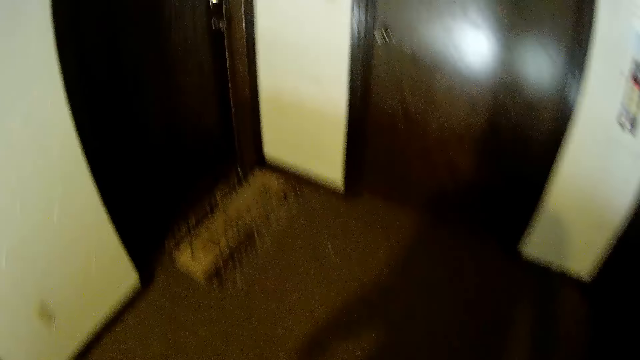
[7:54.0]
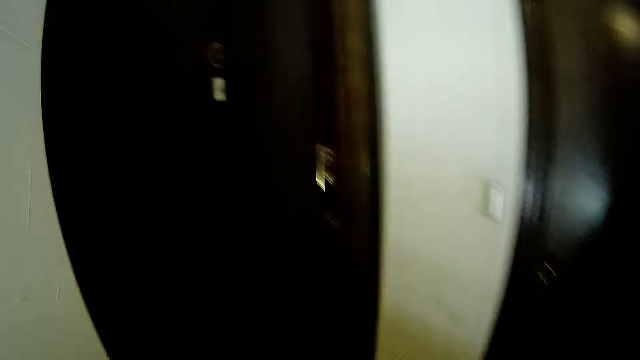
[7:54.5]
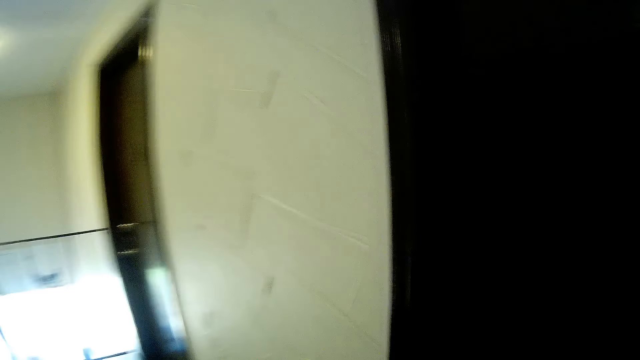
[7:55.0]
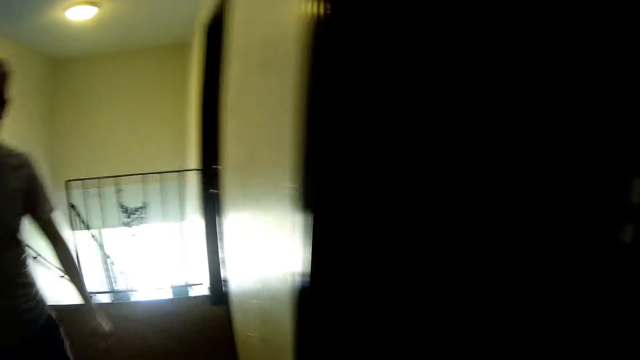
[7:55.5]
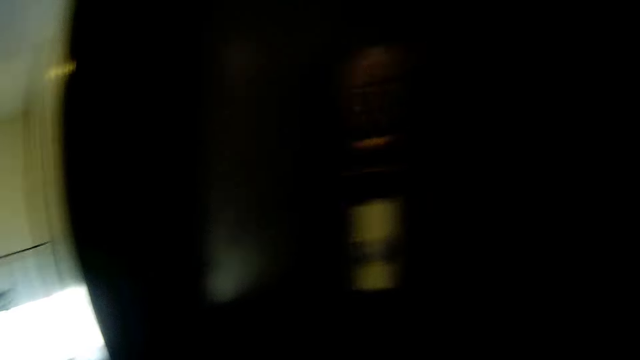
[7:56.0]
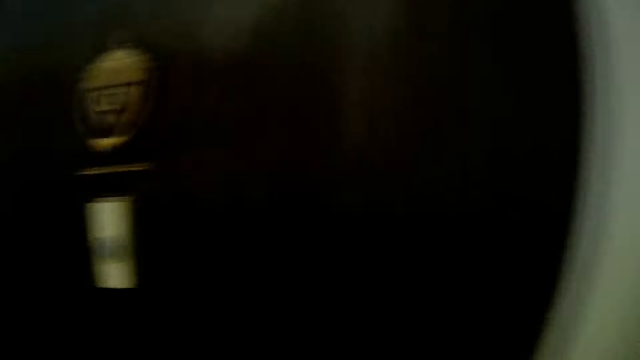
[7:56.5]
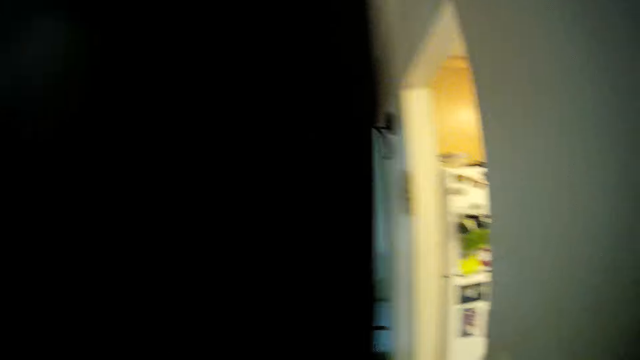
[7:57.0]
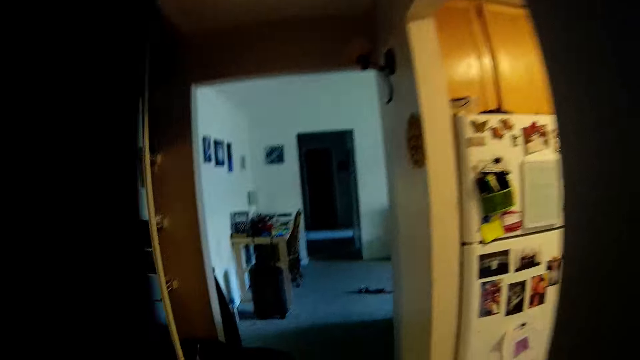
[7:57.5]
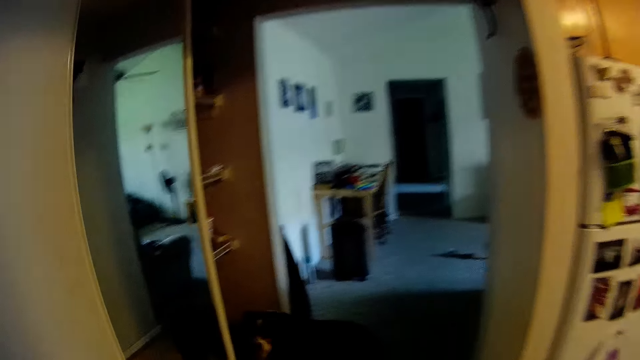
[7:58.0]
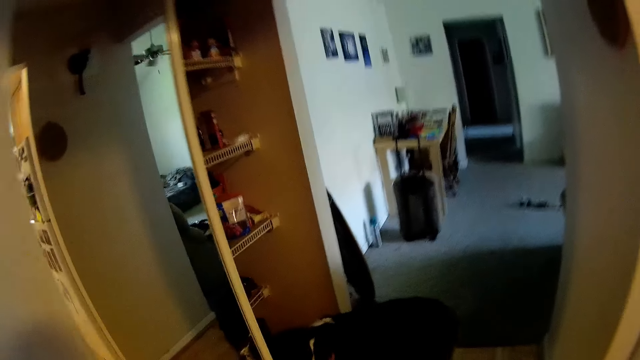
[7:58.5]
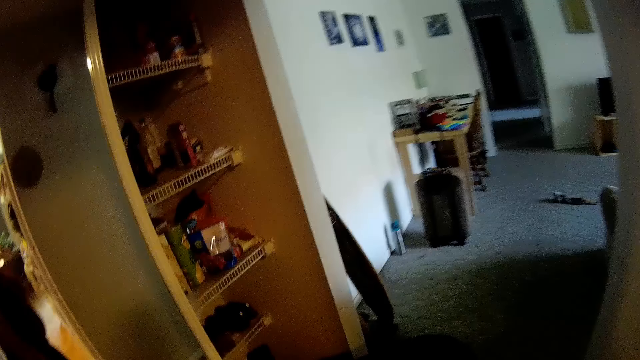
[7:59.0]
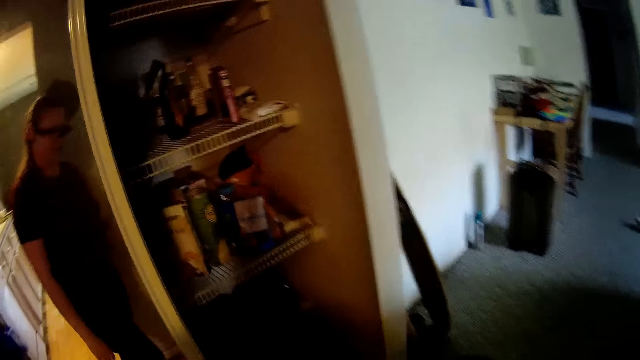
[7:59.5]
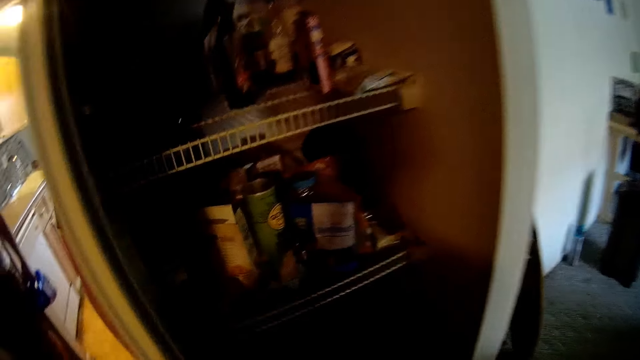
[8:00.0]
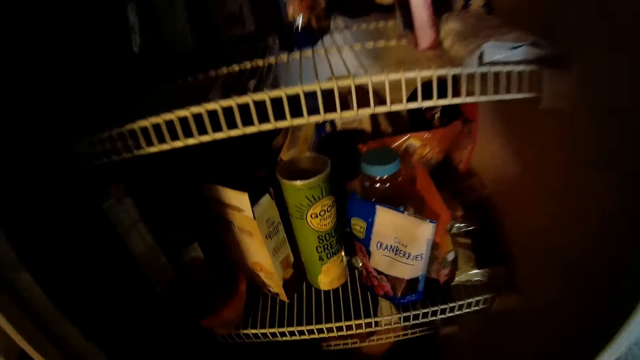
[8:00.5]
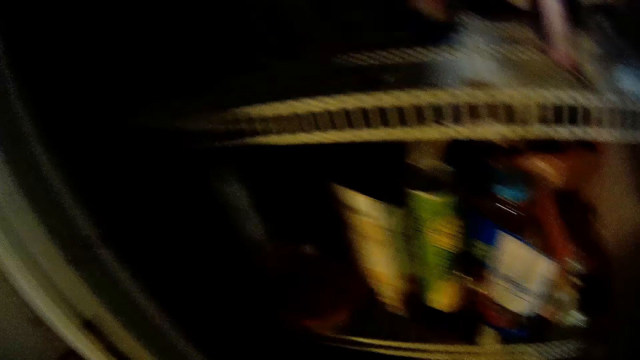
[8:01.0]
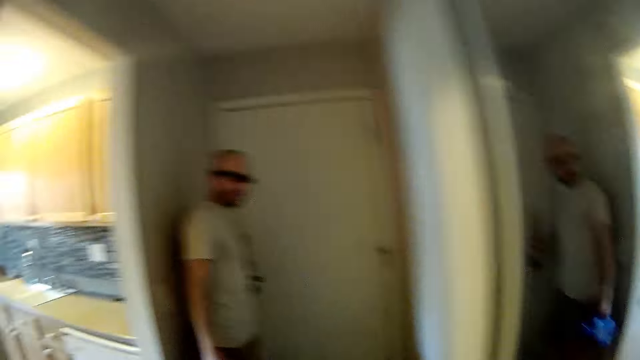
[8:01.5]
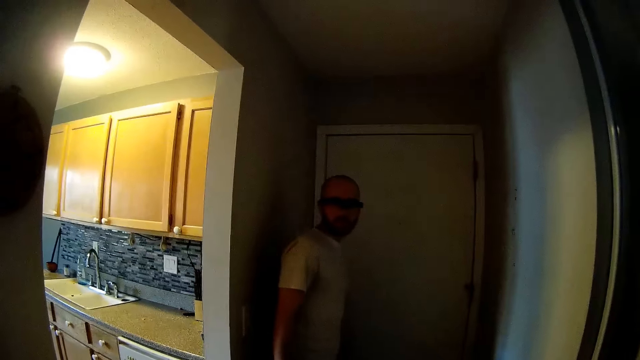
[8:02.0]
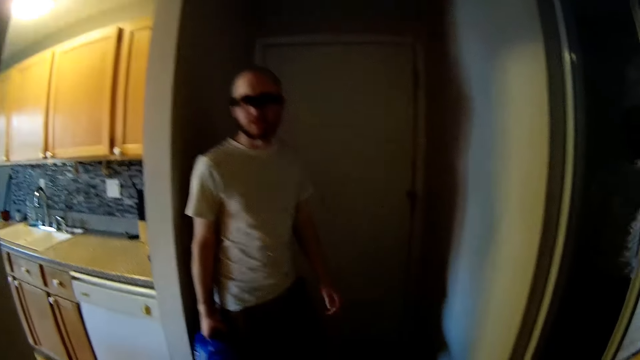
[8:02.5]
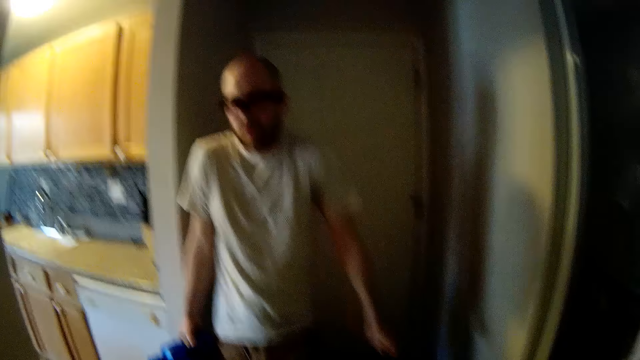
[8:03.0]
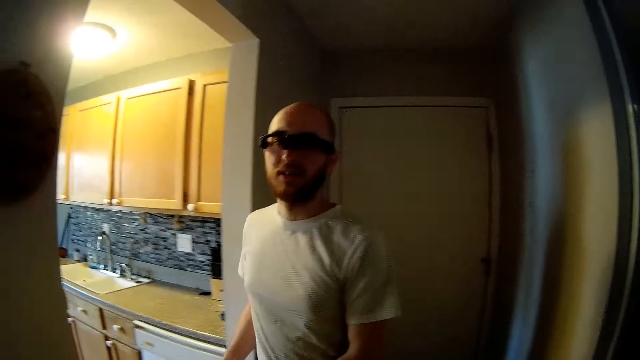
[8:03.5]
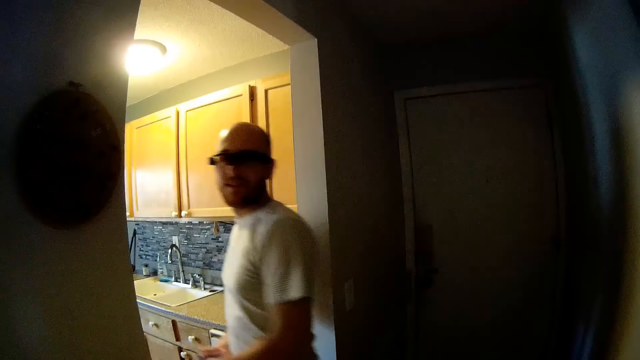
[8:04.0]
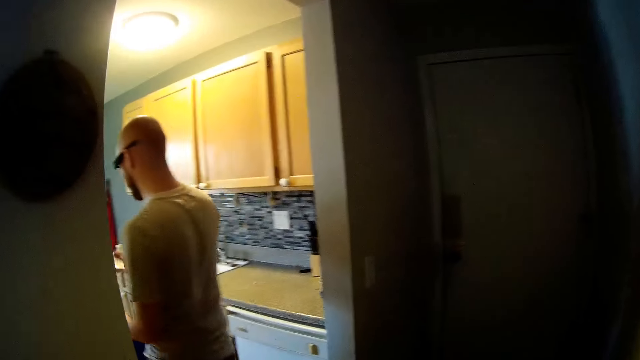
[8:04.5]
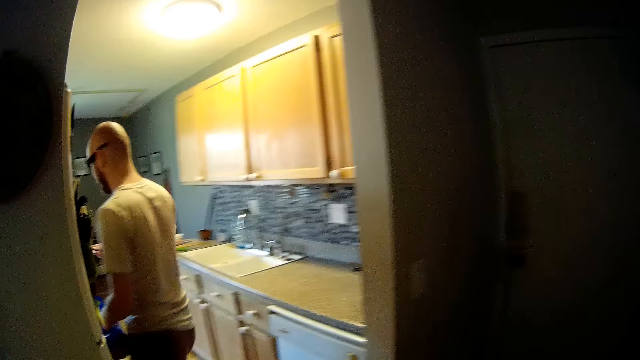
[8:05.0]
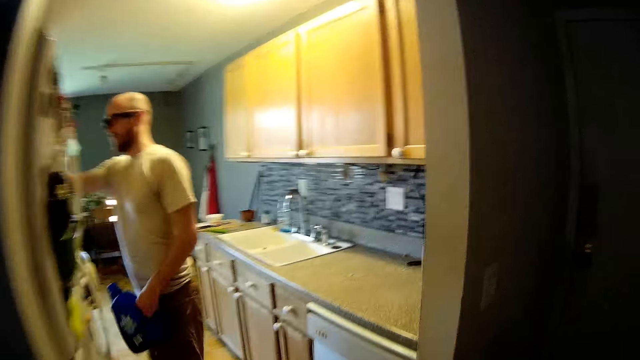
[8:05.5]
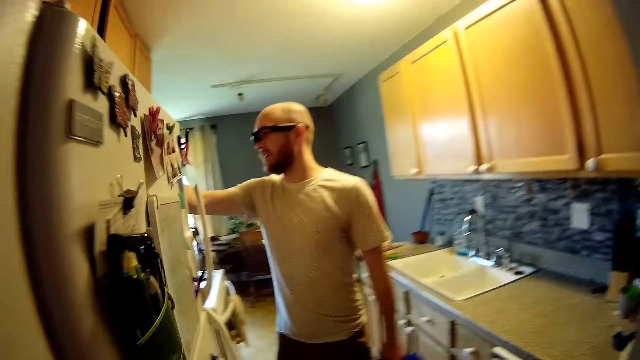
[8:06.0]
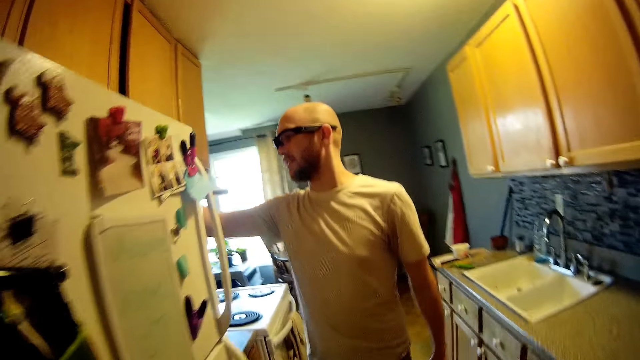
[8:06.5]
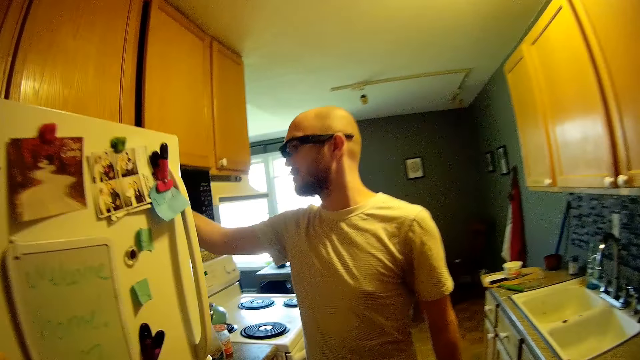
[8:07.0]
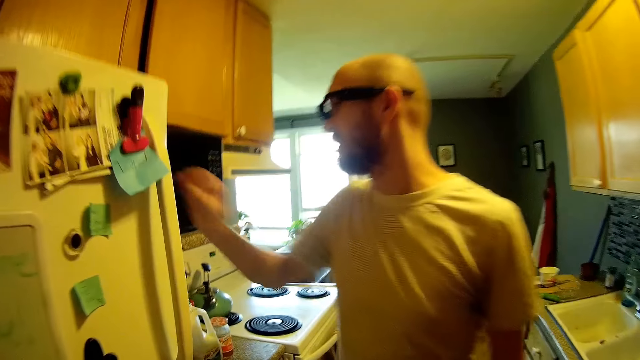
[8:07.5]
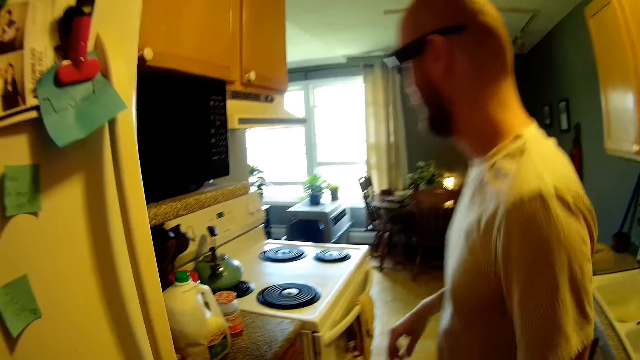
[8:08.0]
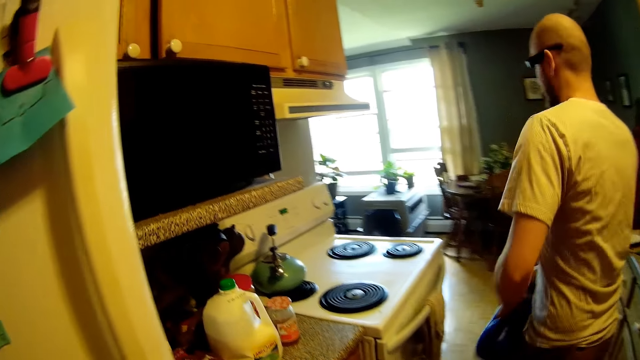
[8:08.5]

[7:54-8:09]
The camera wearer speaks to a man. They interact with a cat. The man speaks to the camera wearer. The camera wearer speaks to the man. The man returns the card to the side of the freezer with his left hand. The camera wearer speaks to the man.

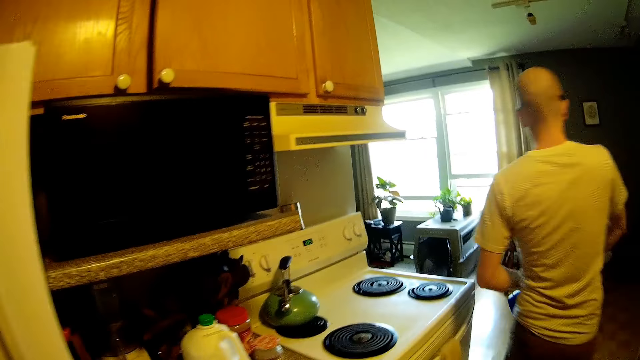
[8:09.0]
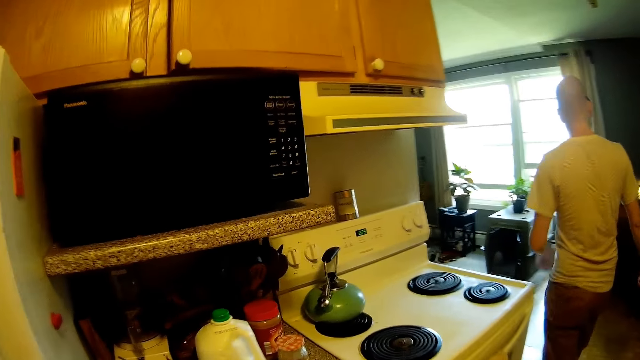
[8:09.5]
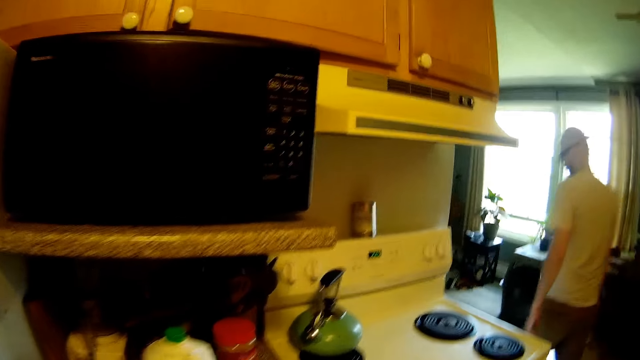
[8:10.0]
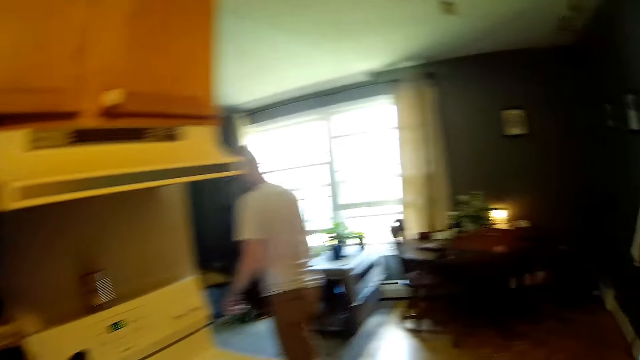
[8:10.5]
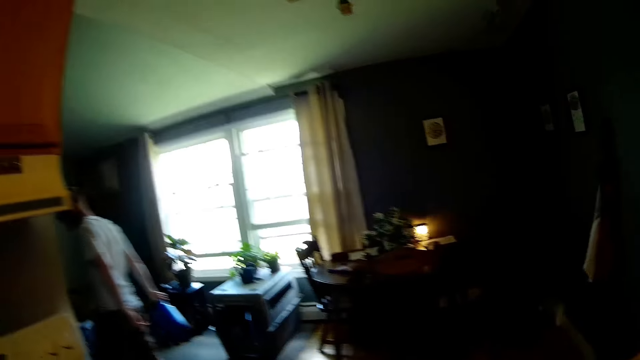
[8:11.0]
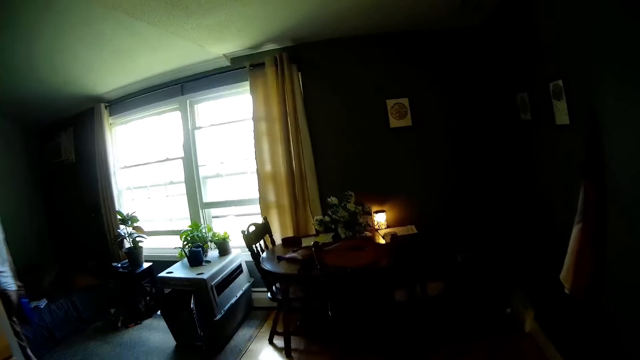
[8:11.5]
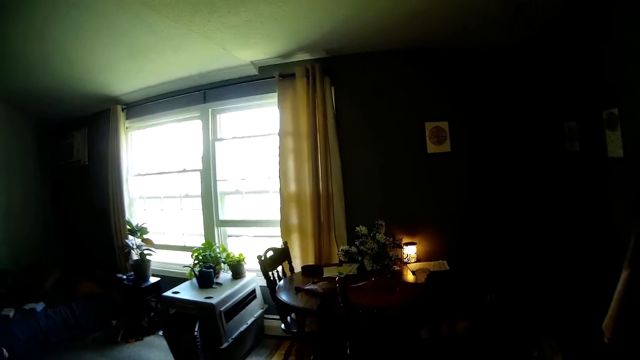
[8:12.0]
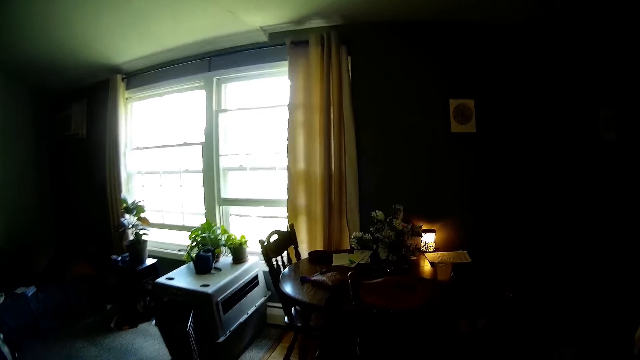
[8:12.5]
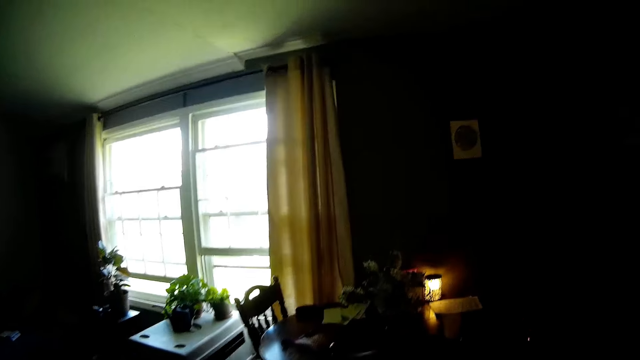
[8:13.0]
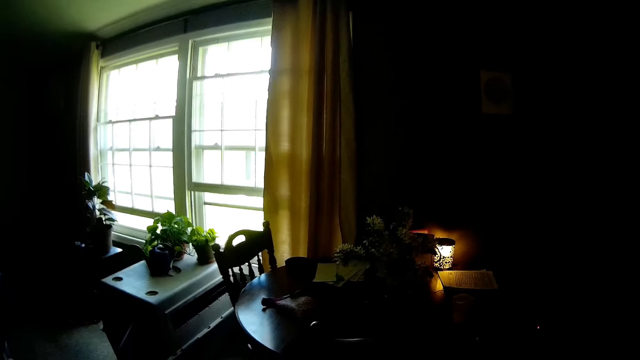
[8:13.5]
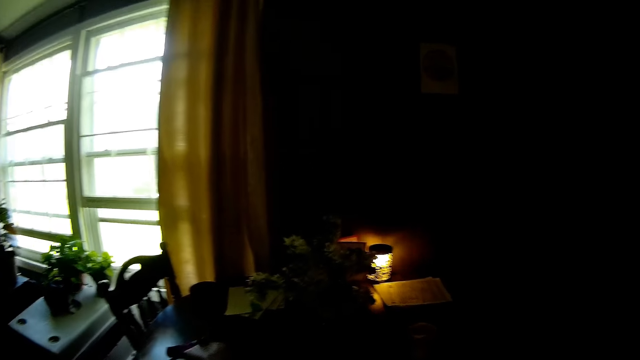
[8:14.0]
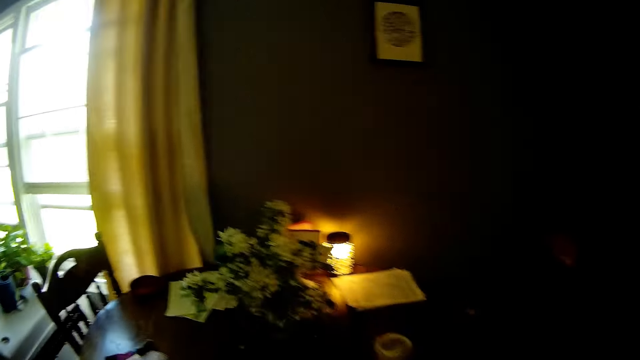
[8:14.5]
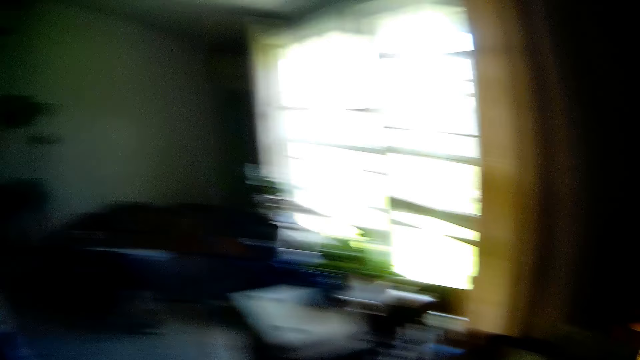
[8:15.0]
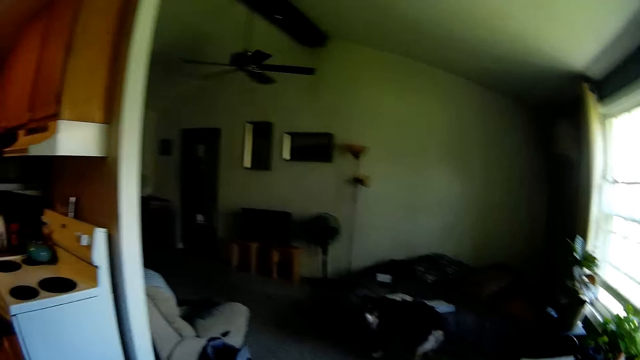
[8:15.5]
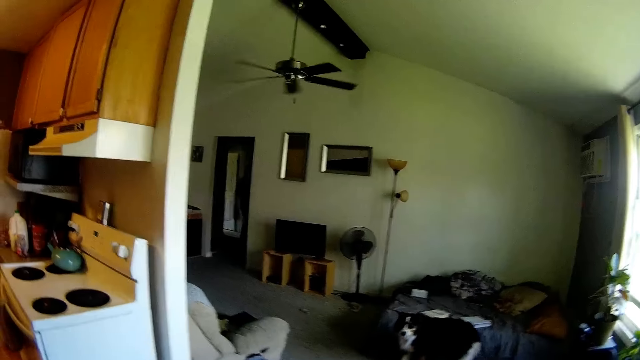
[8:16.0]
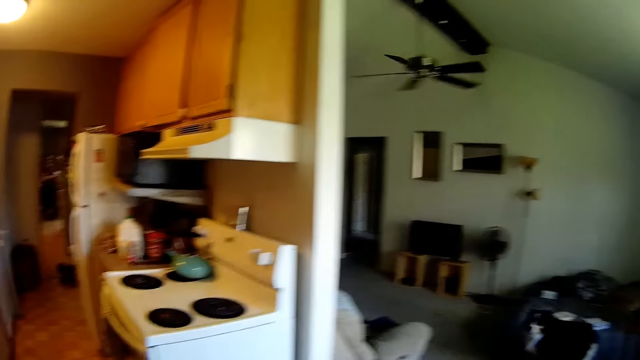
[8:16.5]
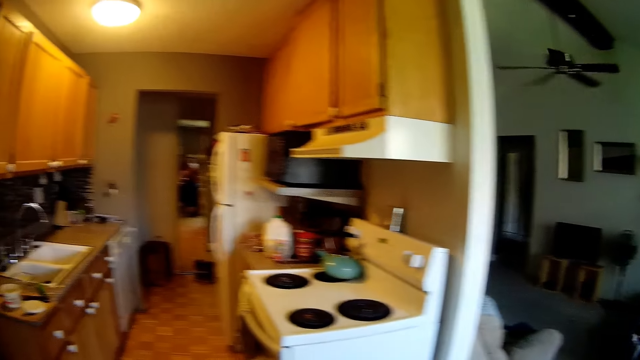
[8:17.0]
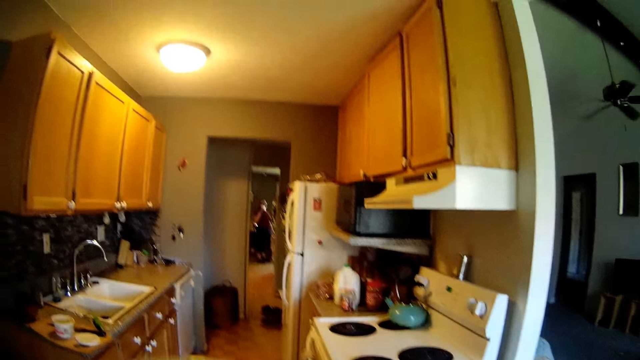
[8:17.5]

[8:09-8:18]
The camera wearer speaks to the man. They look around.
